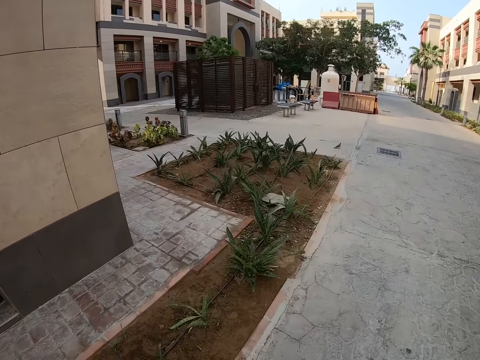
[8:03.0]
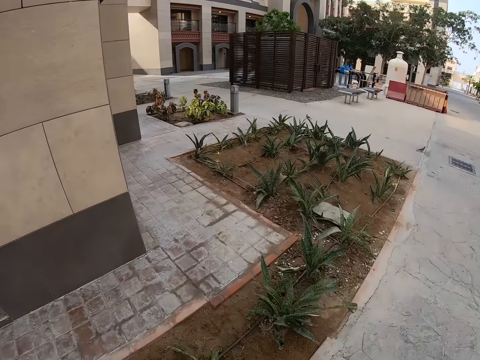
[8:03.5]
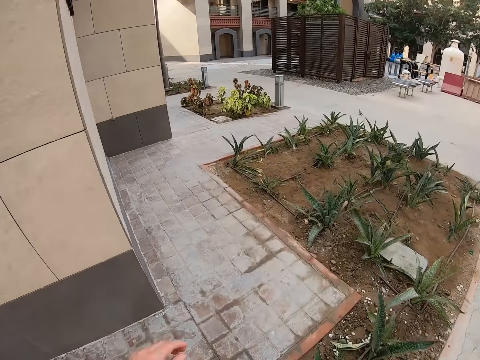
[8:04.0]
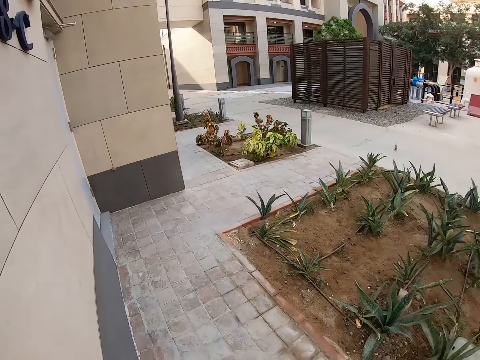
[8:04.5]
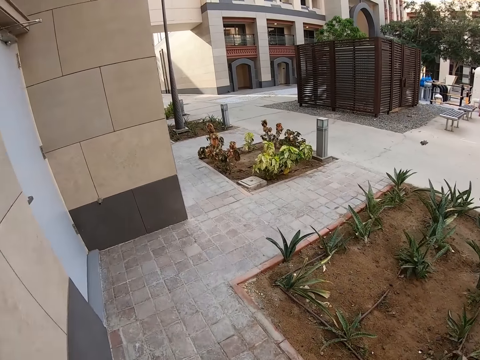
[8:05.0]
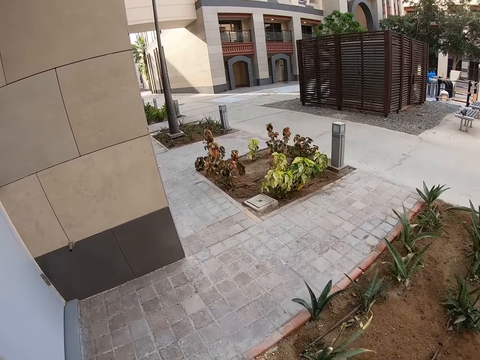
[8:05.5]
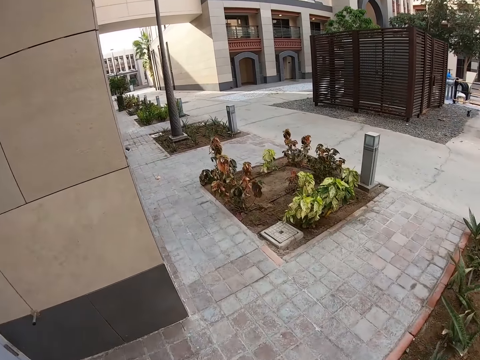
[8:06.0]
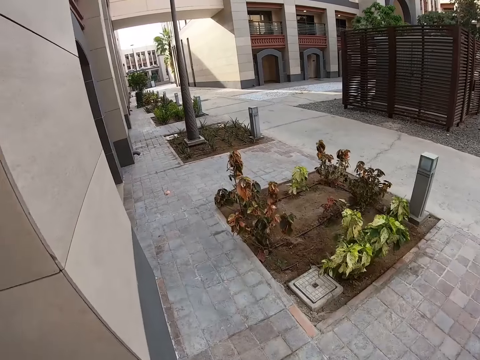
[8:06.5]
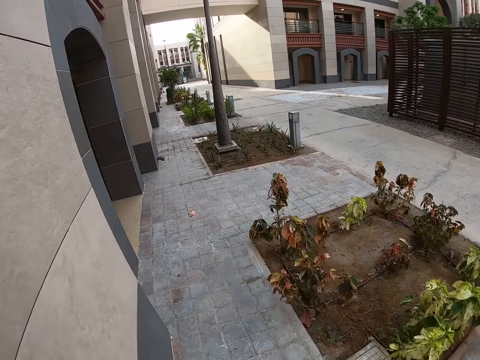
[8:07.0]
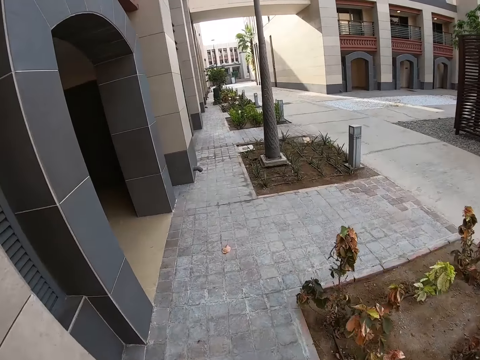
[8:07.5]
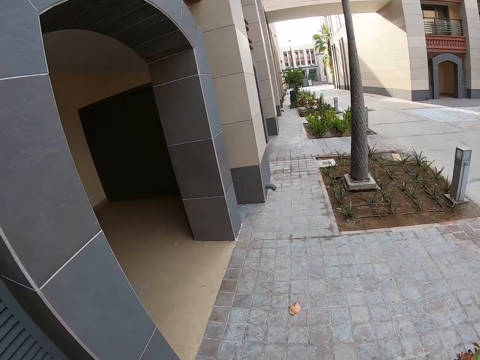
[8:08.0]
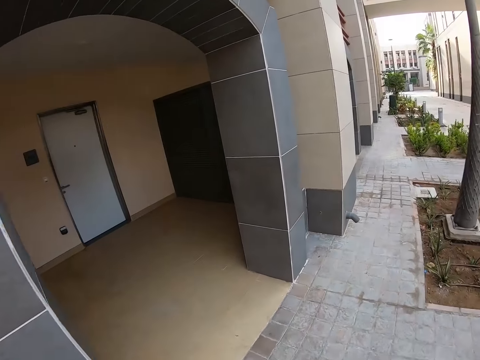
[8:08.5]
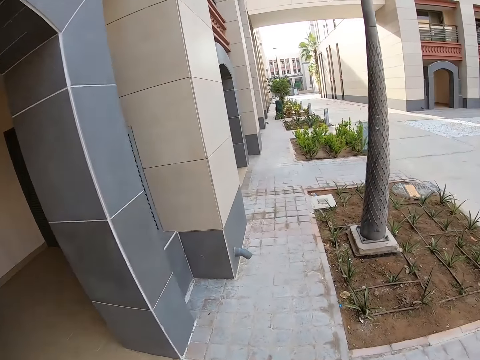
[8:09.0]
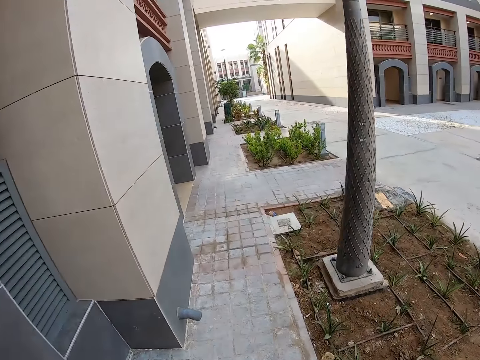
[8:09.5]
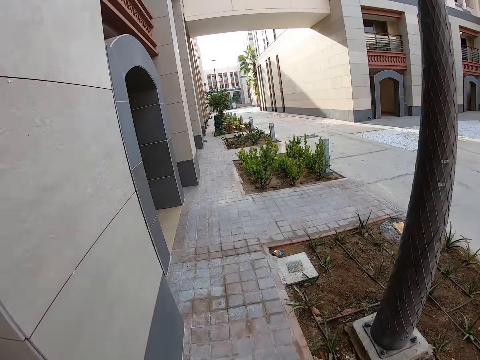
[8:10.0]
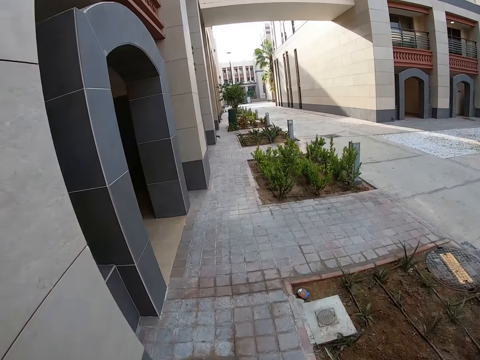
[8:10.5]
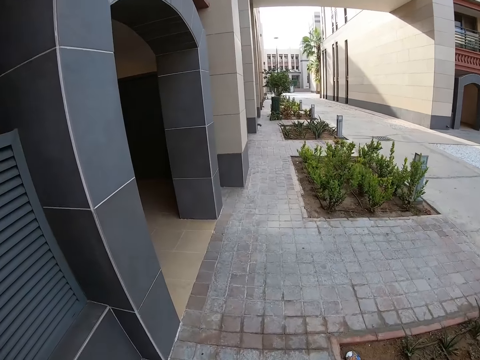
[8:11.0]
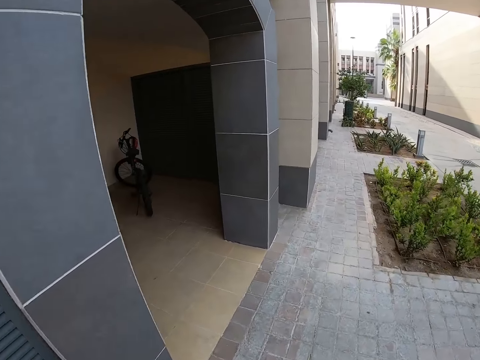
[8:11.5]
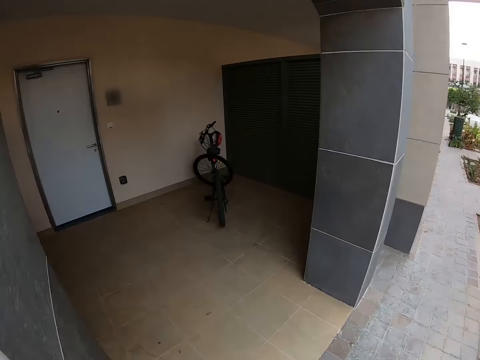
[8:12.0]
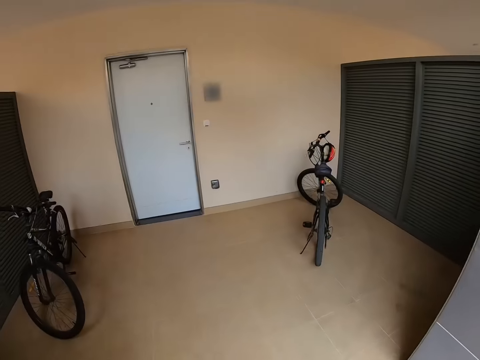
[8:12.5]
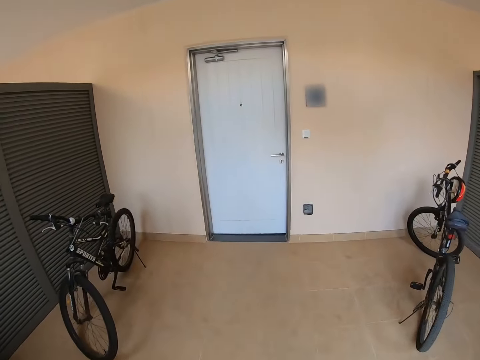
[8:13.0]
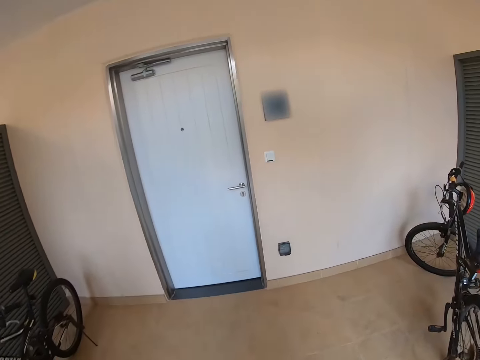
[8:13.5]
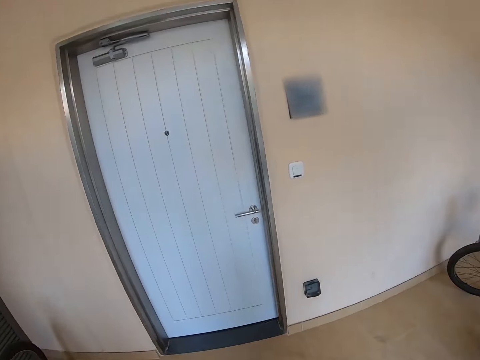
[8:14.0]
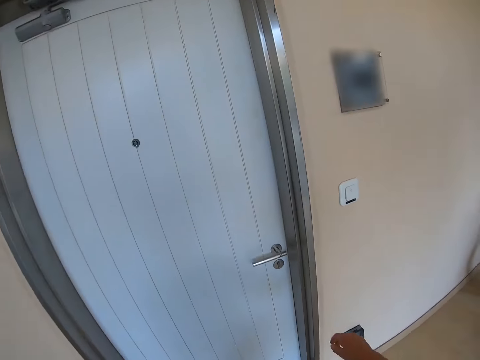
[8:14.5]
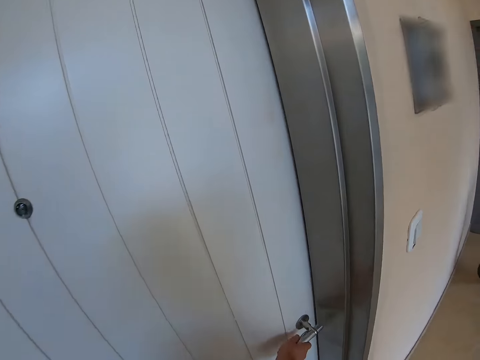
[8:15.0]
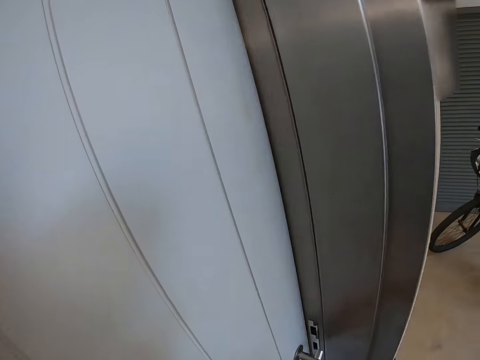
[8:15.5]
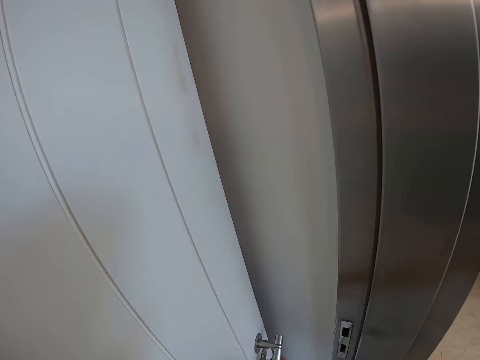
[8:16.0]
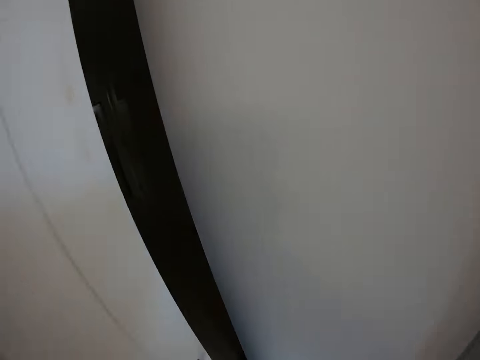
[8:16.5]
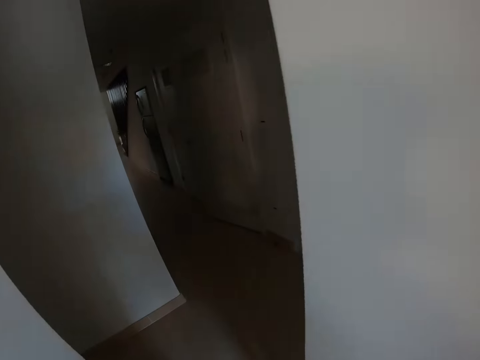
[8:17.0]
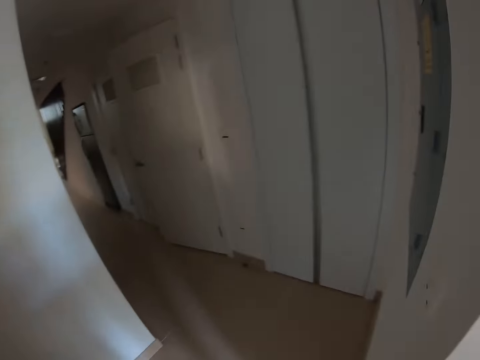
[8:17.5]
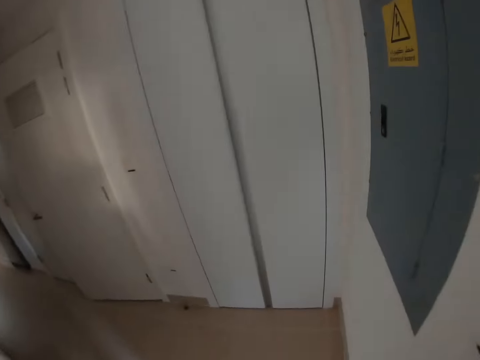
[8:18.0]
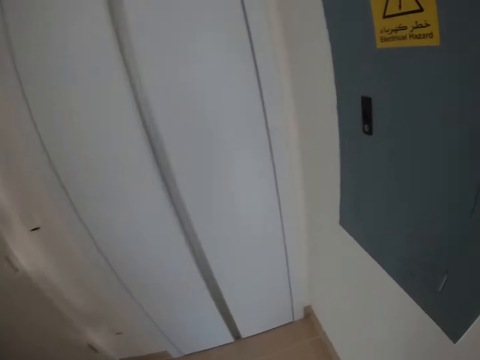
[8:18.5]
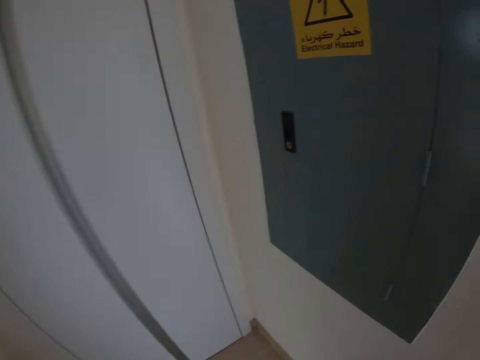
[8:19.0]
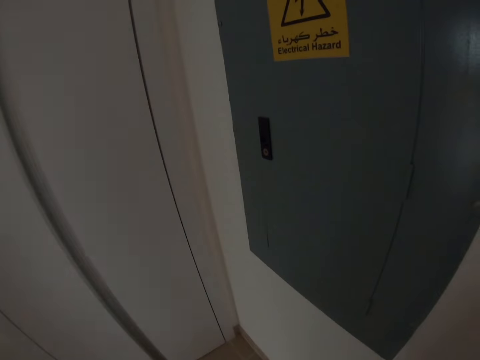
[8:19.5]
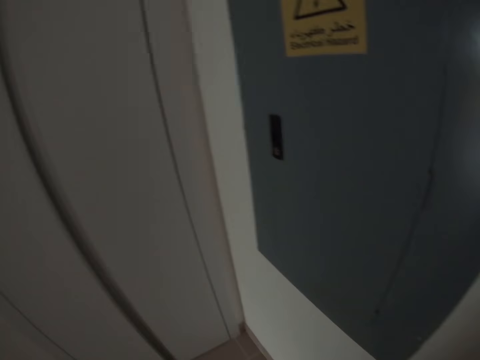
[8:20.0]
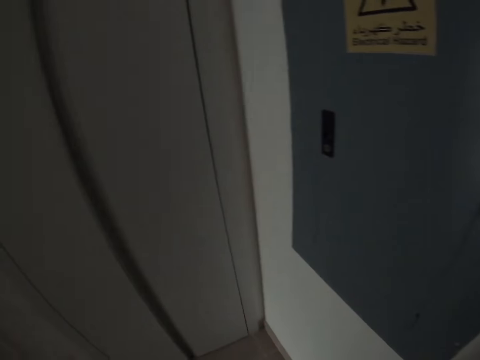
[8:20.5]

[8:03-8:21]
The camera wearer steps on the path. They walk on the path. They walk in a veranda. They open a door. They walk in the house. They walk around the house.

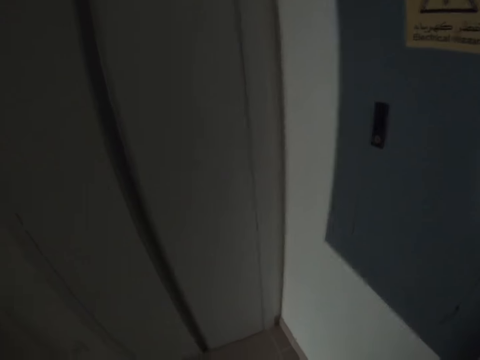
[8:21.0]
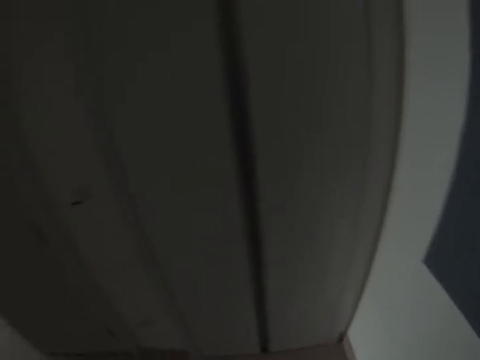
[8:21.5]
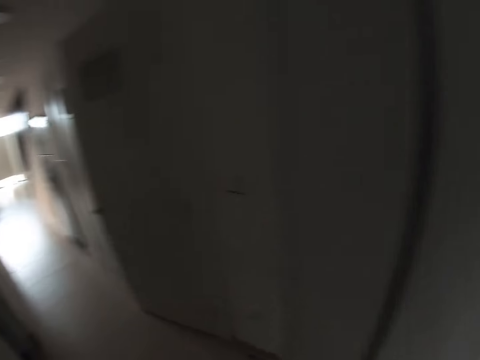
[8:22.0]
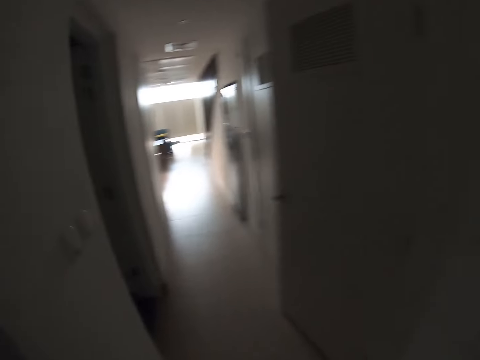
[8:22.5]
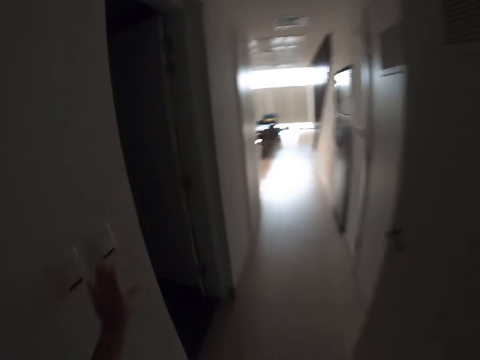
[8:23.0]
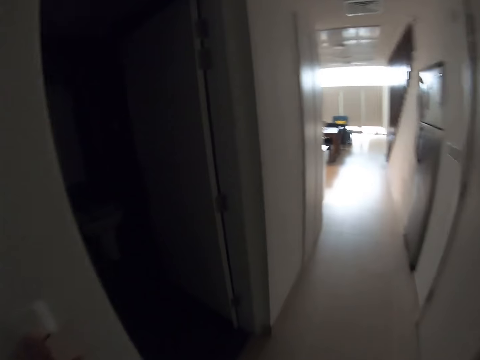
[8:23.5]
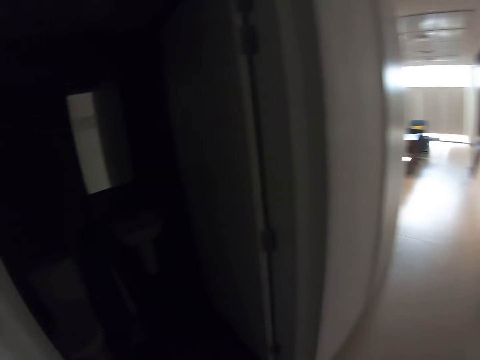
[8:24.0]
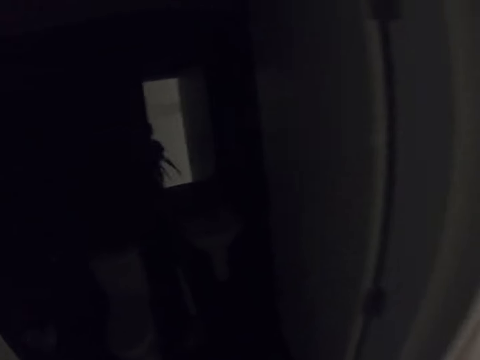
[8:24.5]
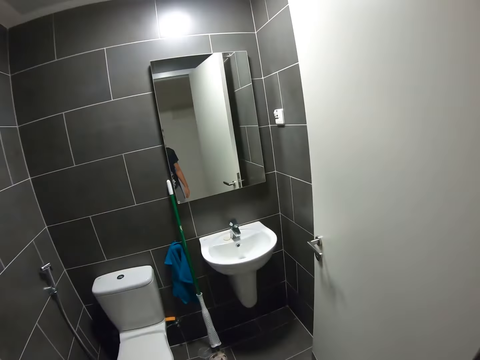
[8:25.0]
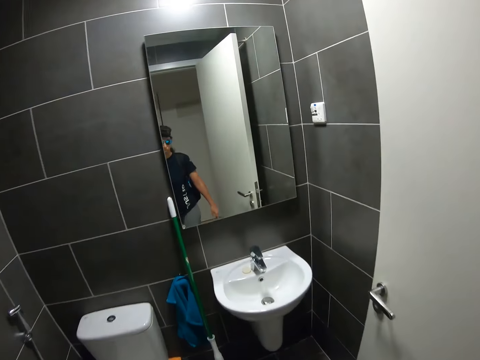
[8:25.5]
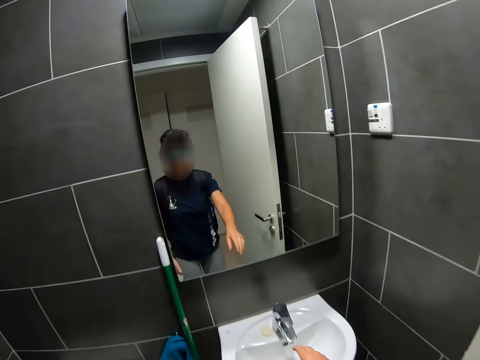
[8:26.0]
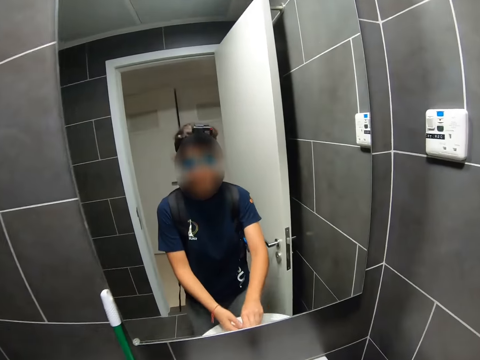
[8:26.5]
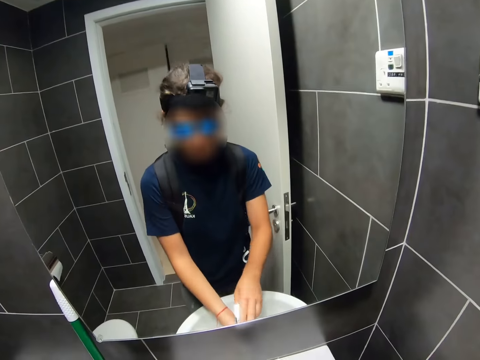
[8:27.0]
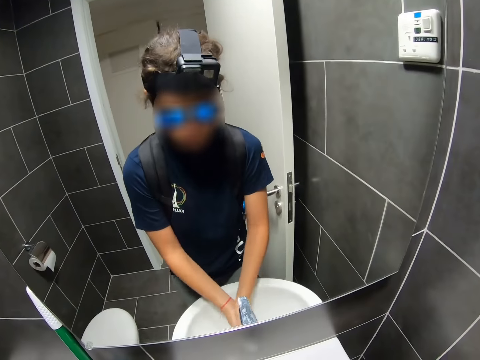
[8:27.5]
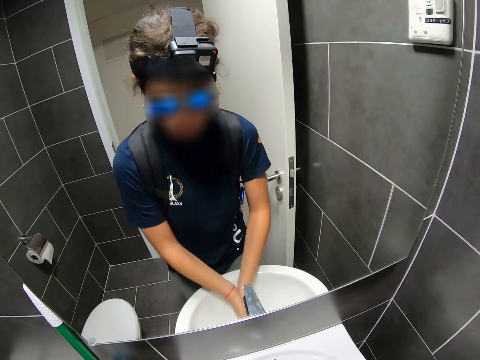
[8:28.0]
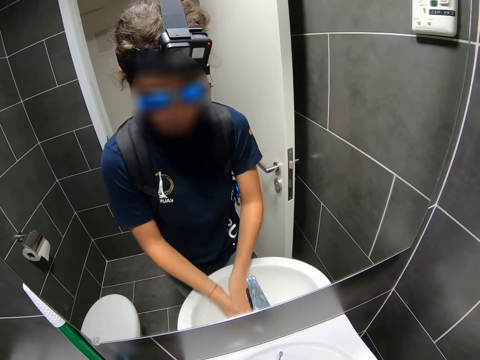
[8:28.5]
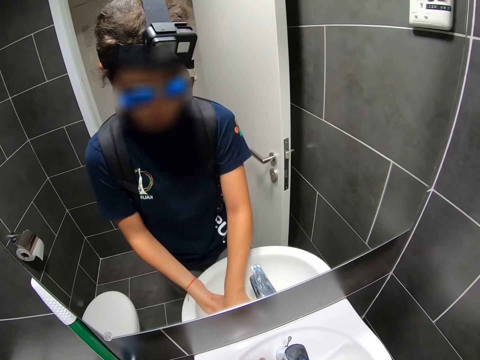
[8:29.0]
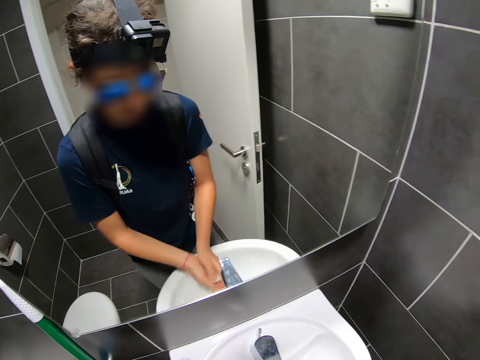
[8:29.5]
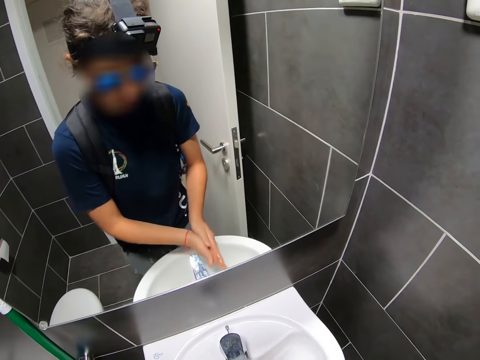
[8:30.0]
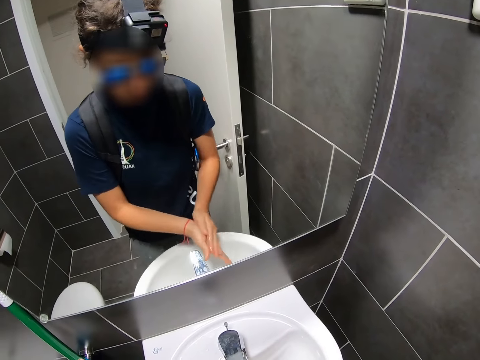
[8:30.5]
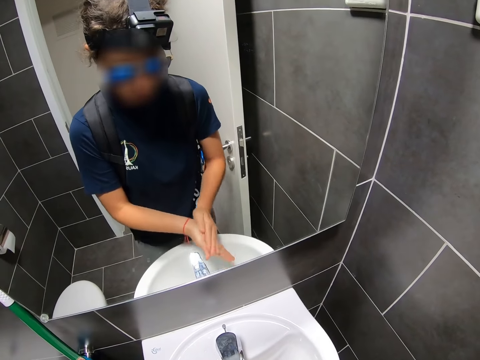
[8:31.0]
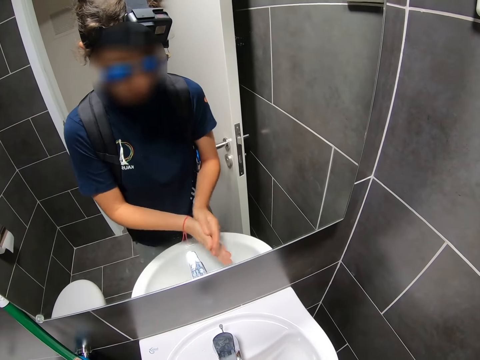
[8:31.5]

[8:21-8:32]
The camera wearer walks round the house. He switches on the lights. He walks in the washroom. He opens a tap. He washes his hands with a soap.
